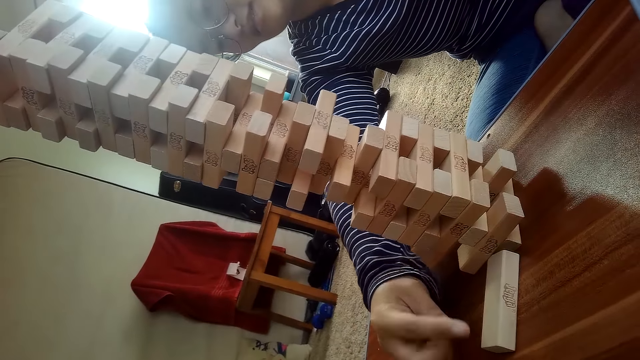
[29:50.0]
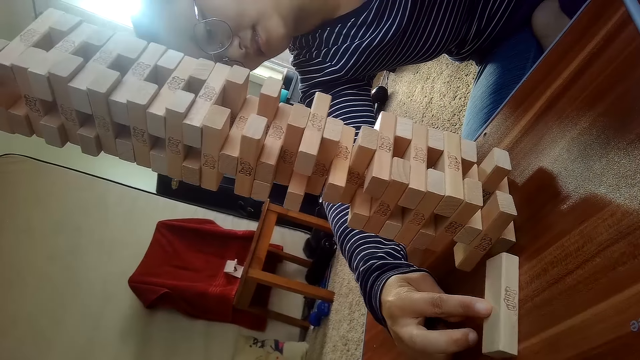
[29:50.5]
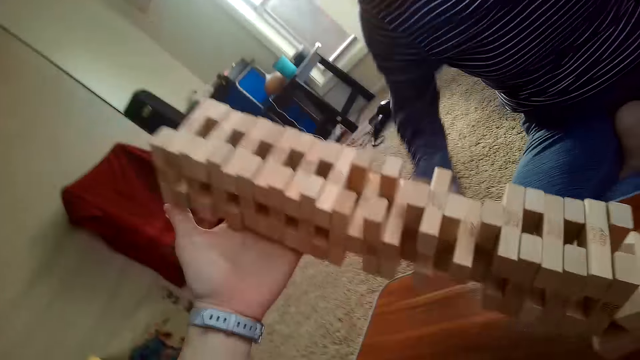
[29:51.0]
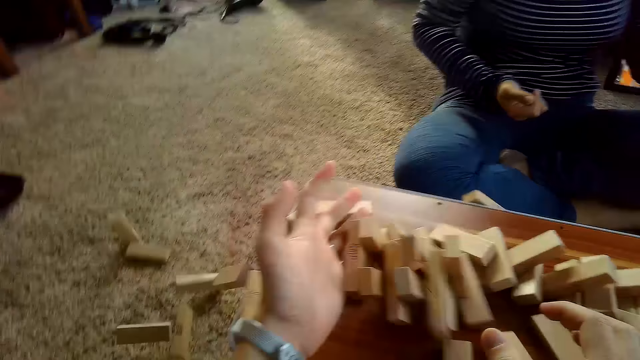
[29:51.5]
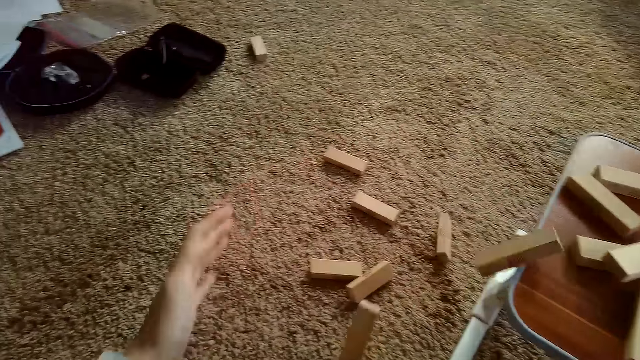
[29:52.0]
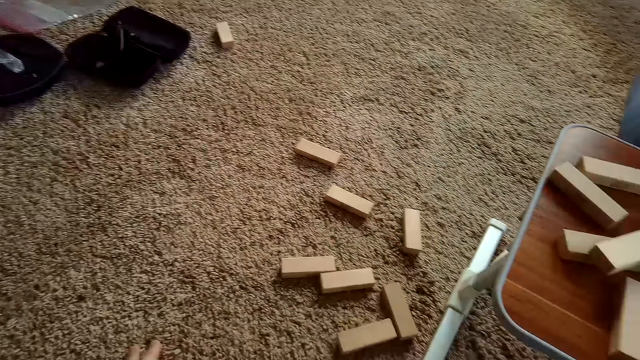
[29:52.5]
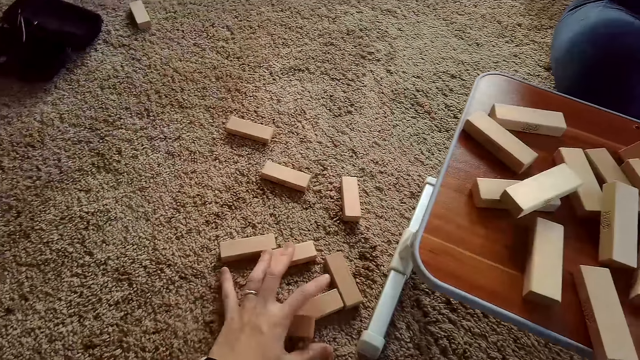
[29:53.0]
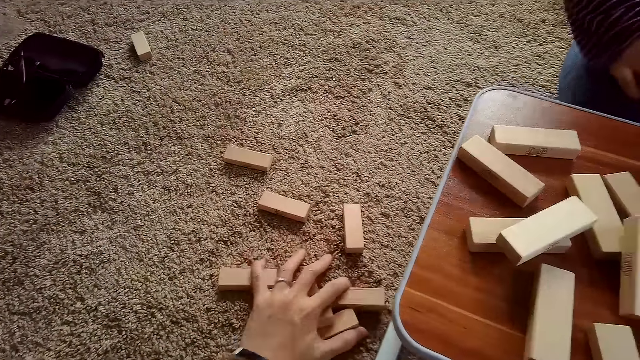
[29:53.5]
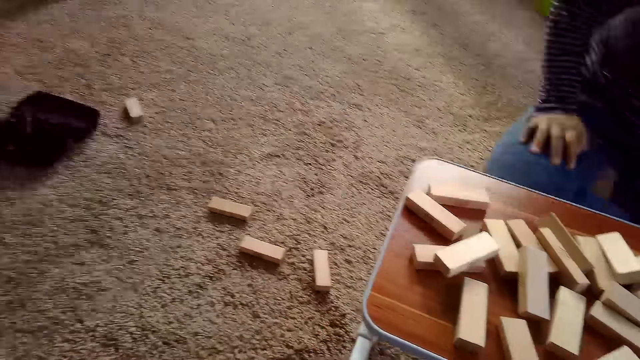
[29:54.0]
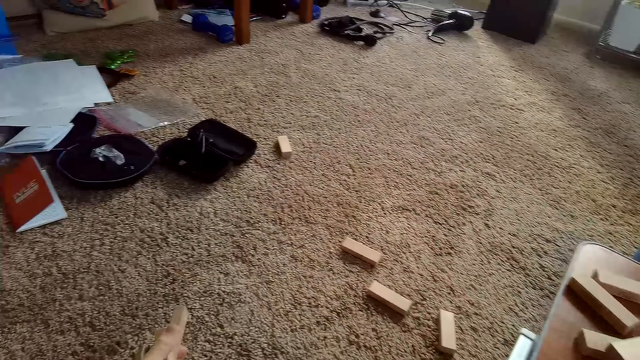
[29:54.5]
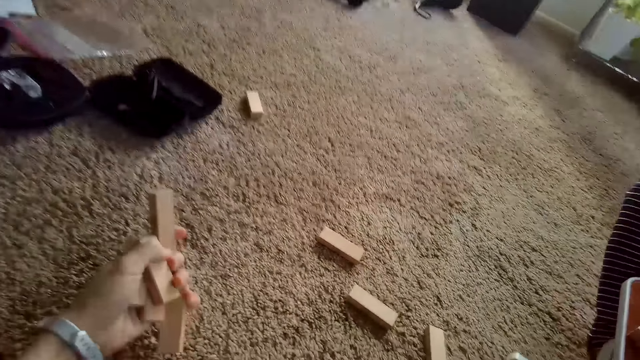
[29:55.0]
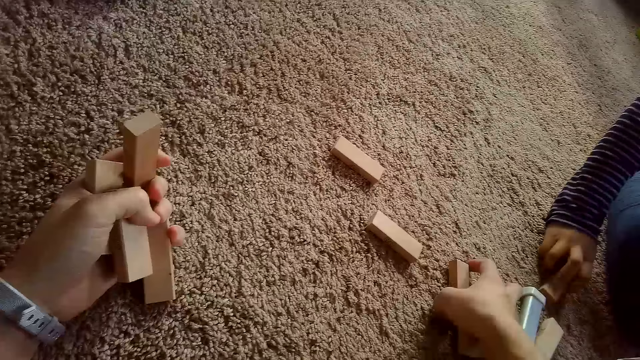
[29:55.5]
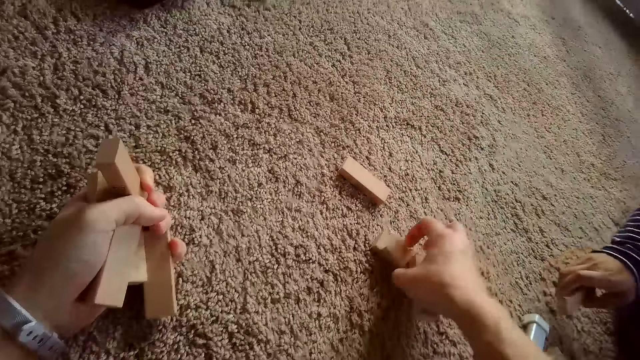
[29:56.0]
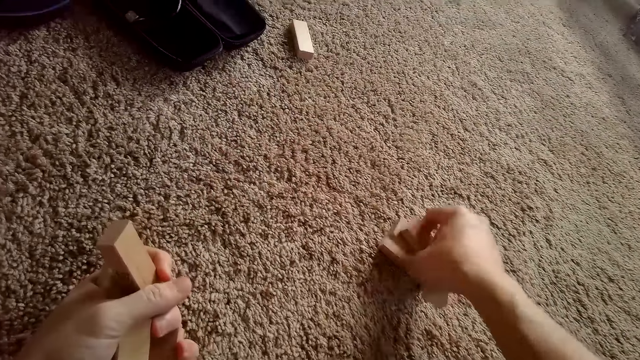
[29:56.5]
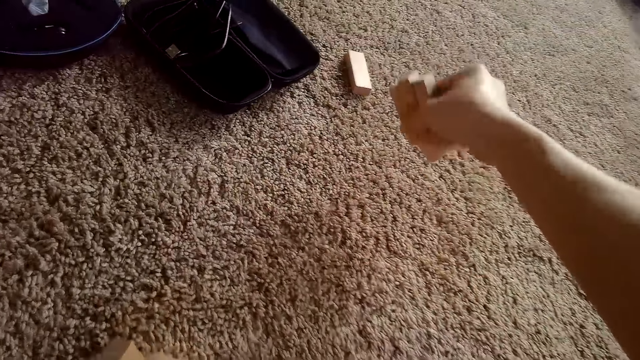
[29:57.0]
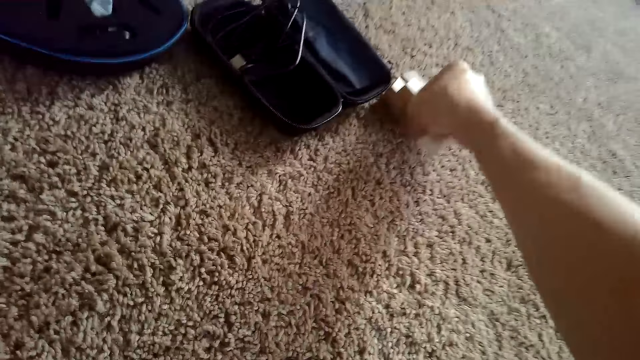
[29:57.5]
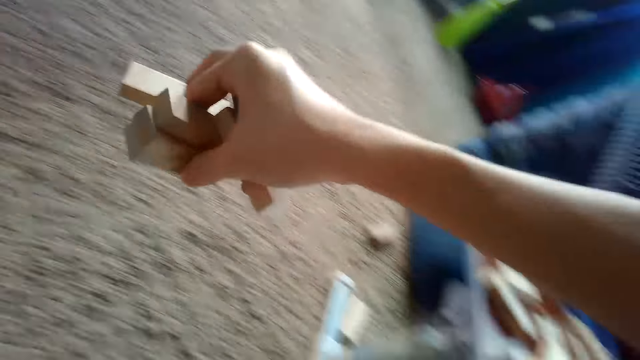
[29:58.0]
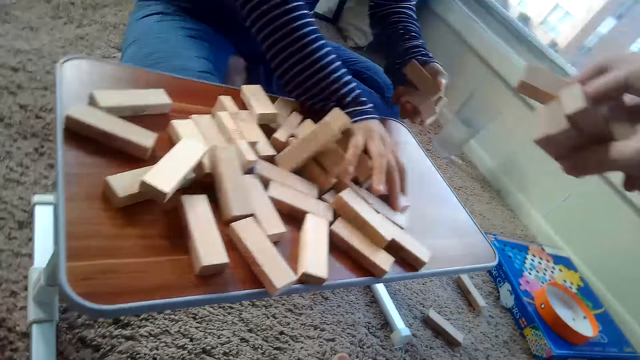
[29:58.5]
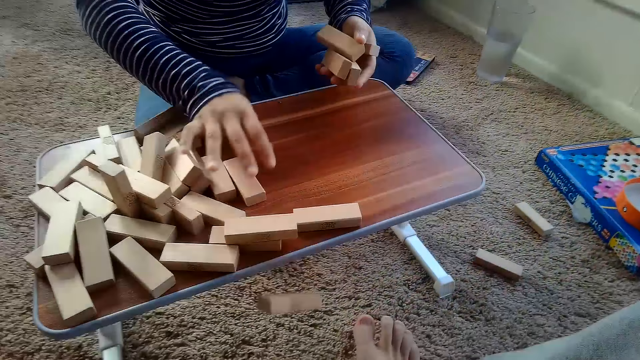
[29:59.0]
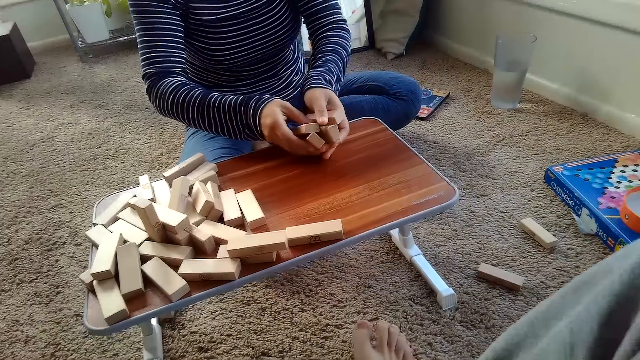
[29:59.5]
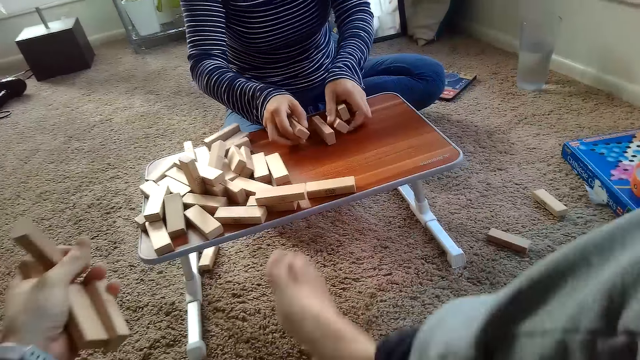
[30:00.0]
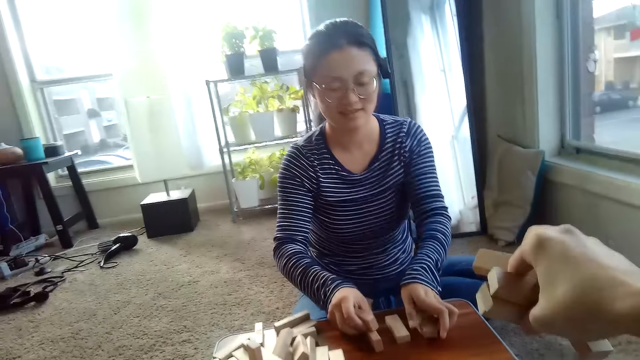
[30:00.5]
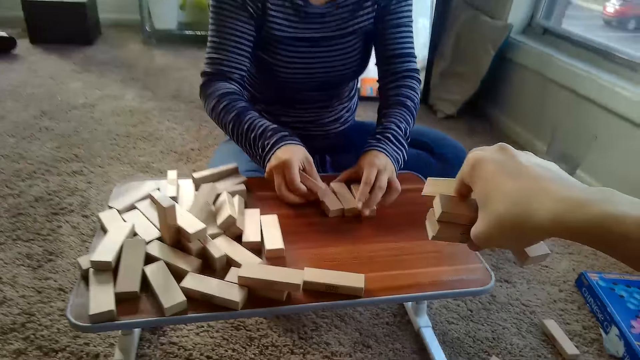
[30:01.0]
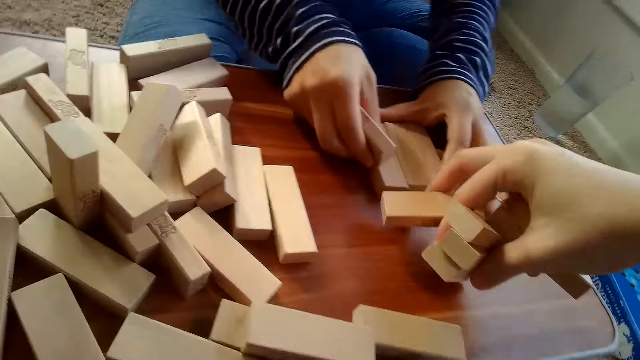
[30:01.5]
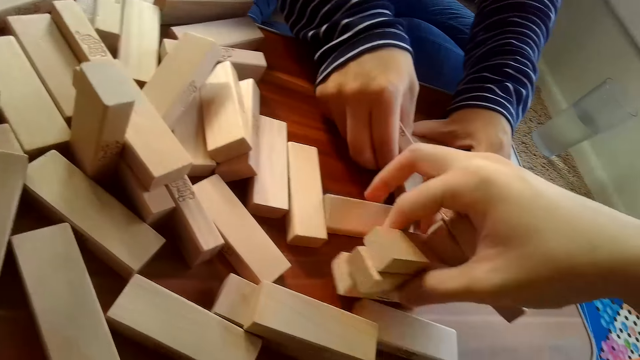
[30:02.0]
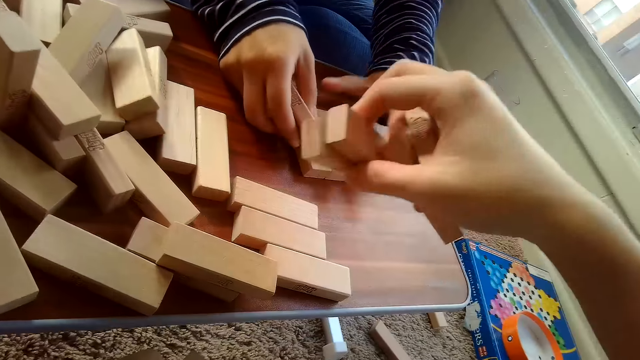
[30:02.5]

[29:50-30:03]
The camera wearer holds the playing blocks. He picks up jenga blocks on the floor with his left hand. He picks up the jenga blocks on the floor with his right hand. The person picks up the jenga blocks on the floor with her left hand. The person pushes the playing blocks aside. The person holds the jenga blocks with both hands. The person places the playing block on the table. The camera wearer places the jenga blocks in his right hand on the table.

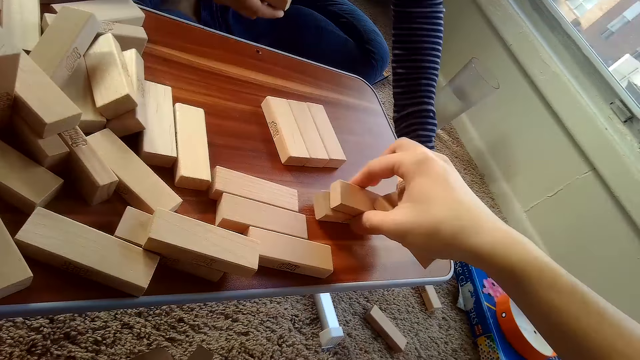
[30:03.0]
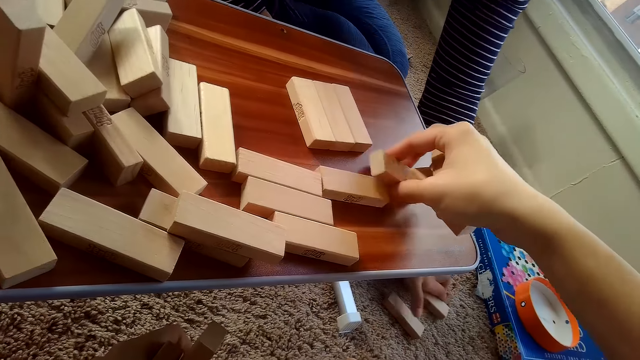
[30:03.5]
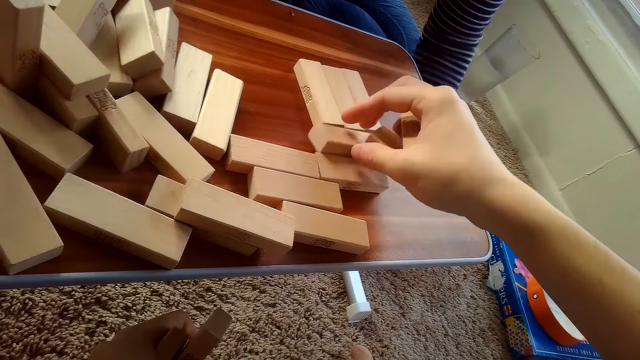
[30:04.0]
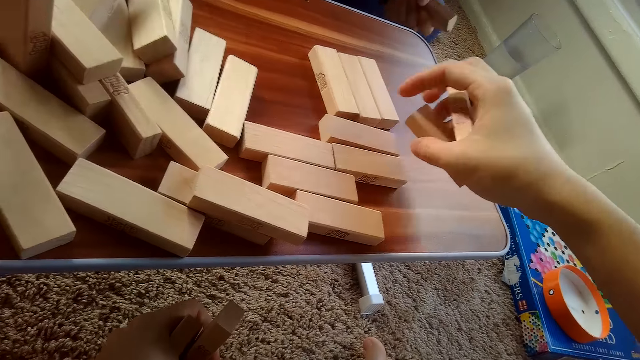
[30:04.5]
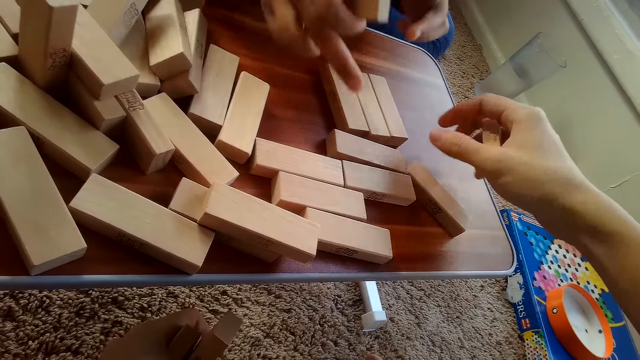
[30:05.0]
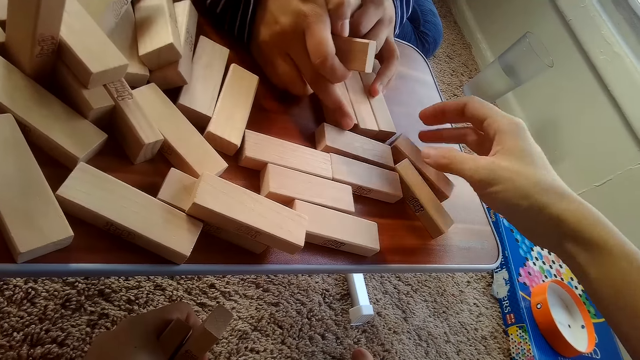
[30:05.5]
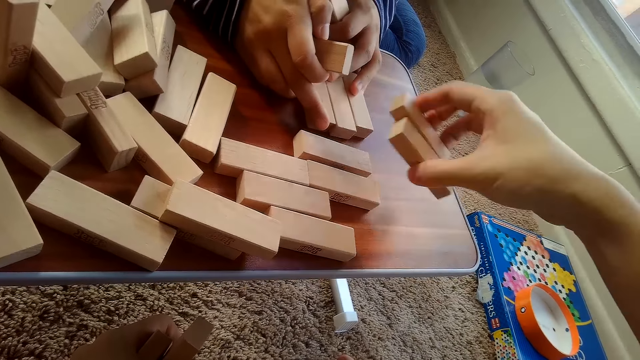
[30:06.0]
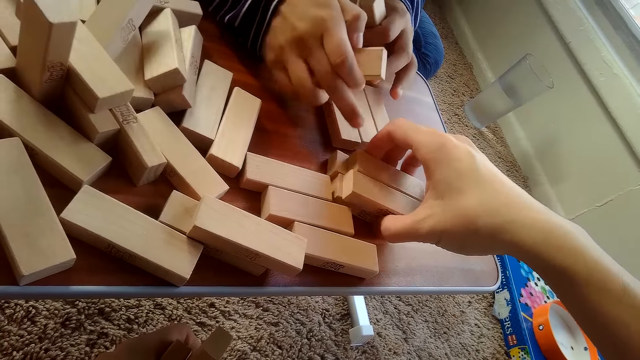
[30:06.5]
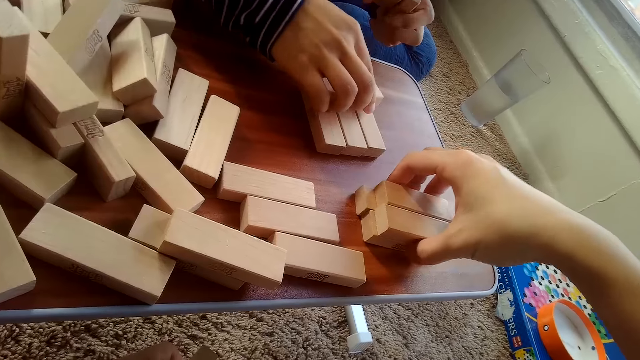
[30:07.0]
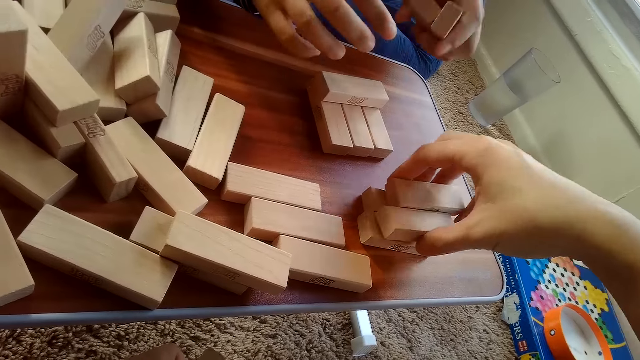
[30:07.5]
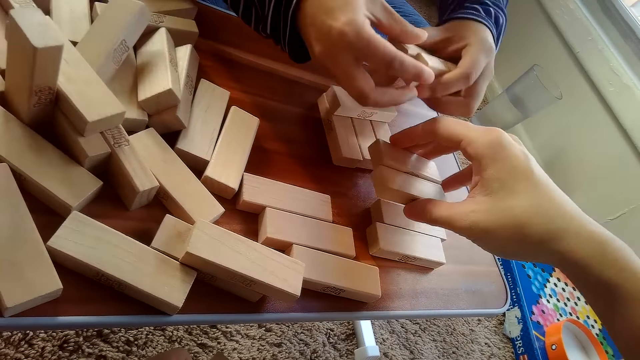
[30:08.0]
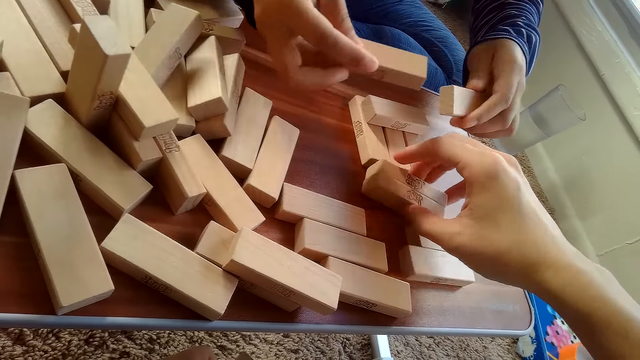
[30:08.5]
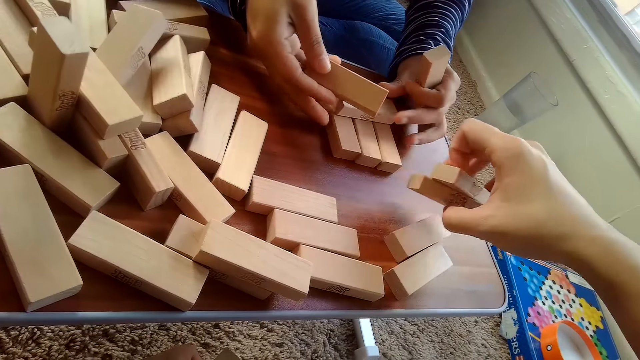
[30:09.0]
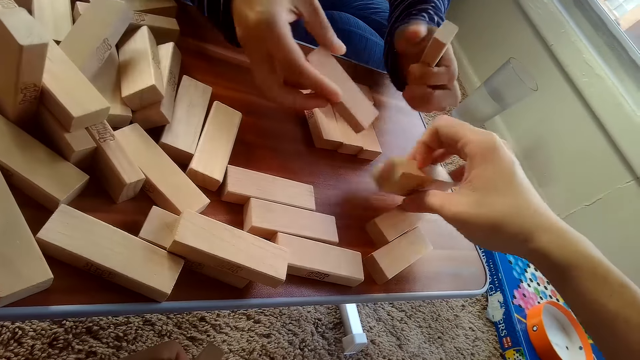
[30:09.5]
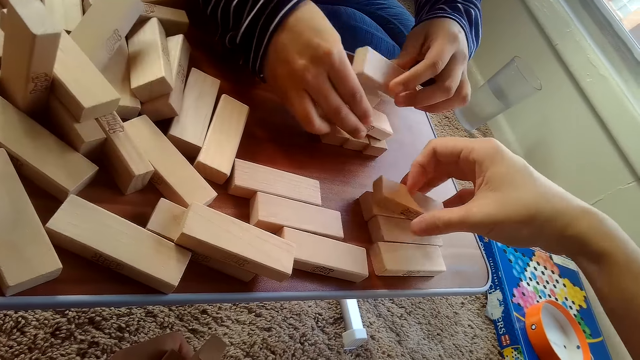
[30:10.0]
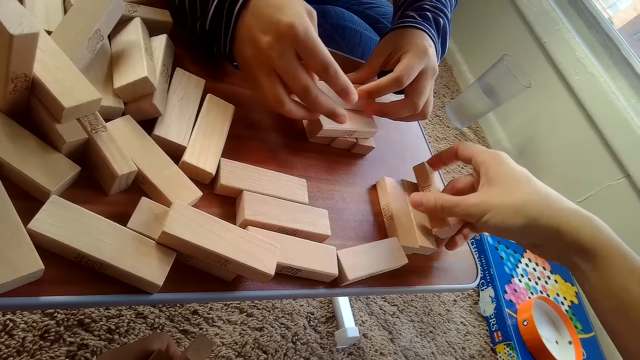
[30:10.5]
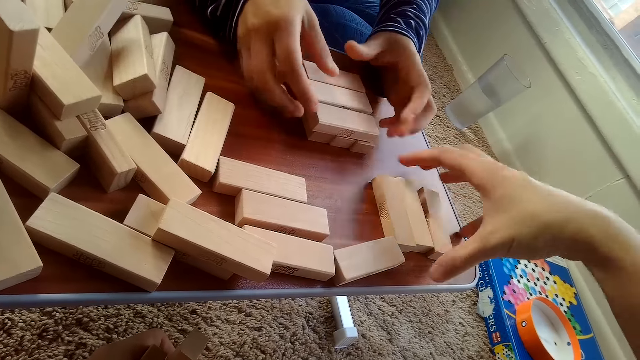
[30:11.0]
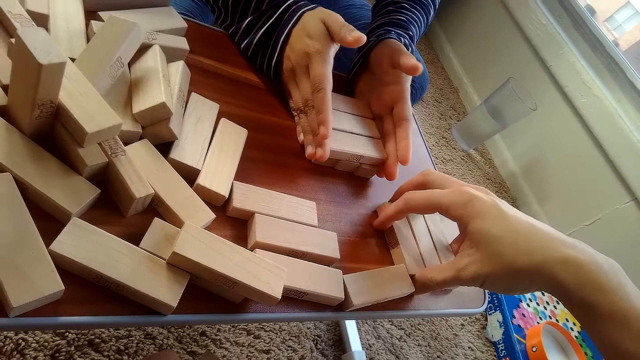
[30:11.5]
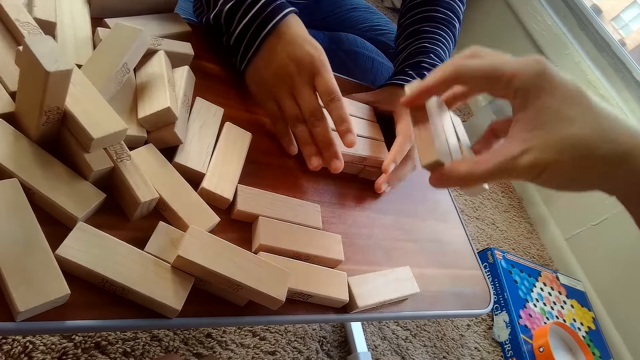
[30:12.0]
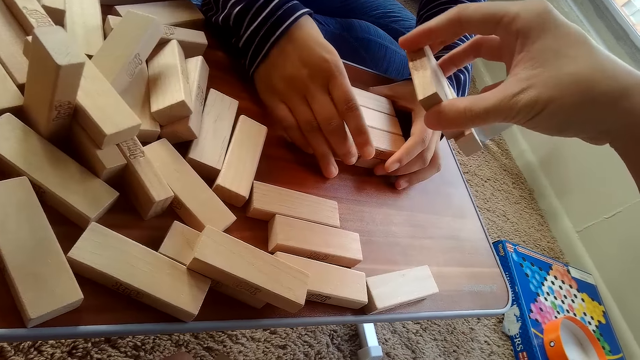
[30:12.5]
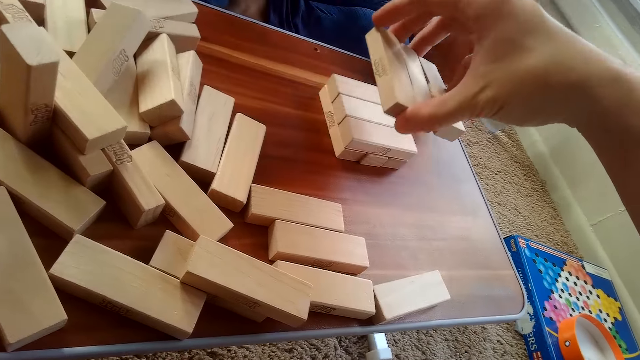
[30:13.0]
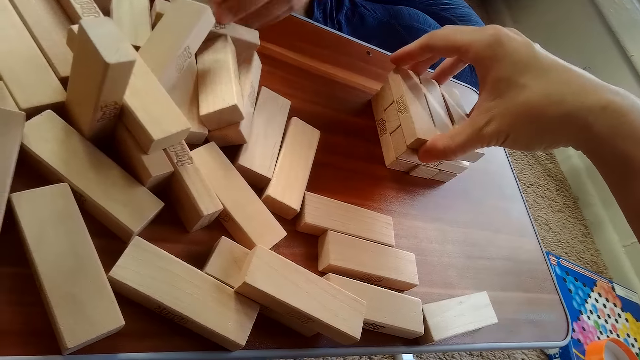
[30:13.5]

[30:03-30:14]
The person picks the playing blocks off the ground and arranges the playing blocks. The camera wearer arranges the building blocks. The camera wearer and the person arrange a stack of jenga blocks with the jenga blocks on the table.
